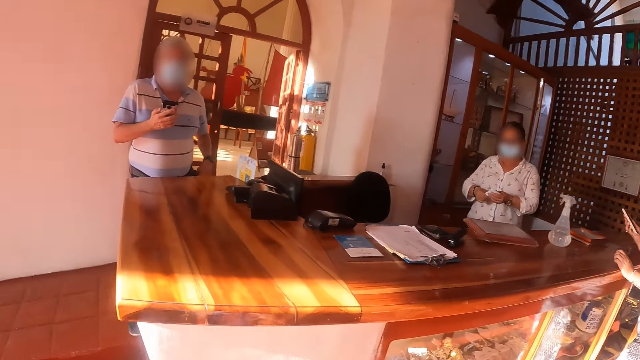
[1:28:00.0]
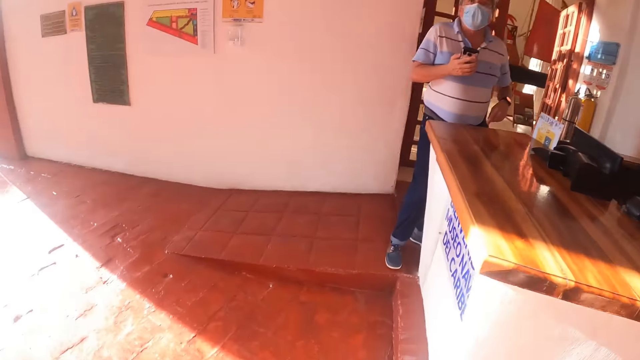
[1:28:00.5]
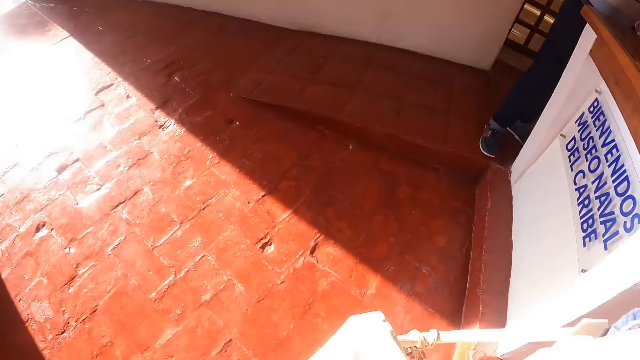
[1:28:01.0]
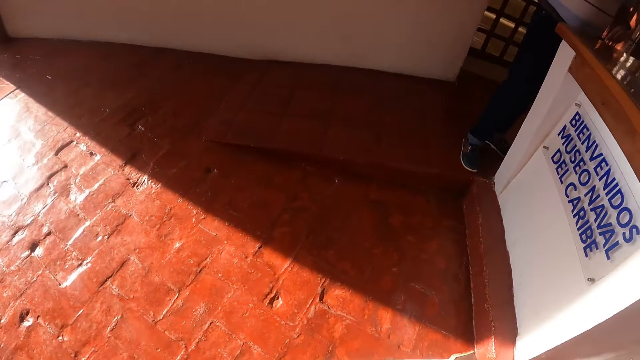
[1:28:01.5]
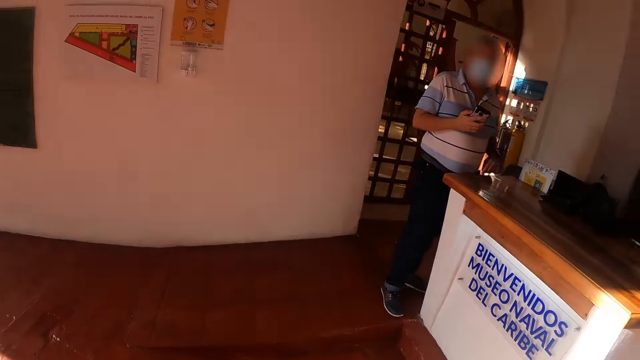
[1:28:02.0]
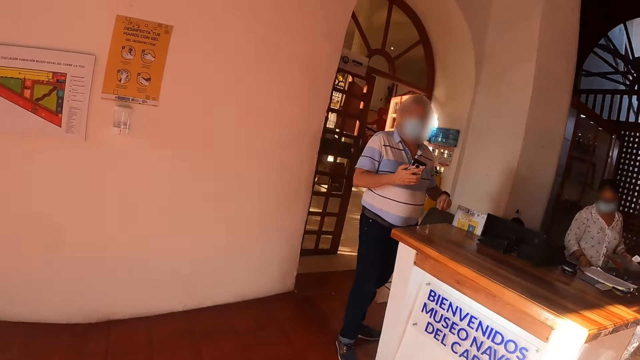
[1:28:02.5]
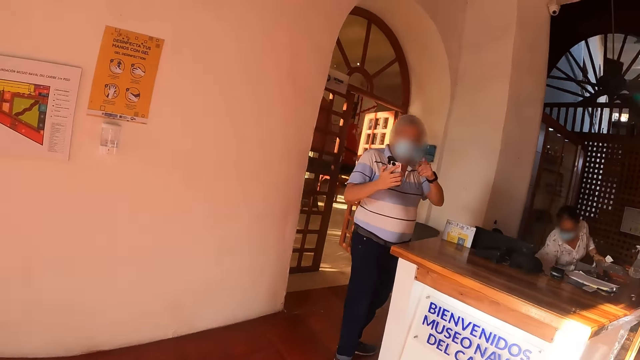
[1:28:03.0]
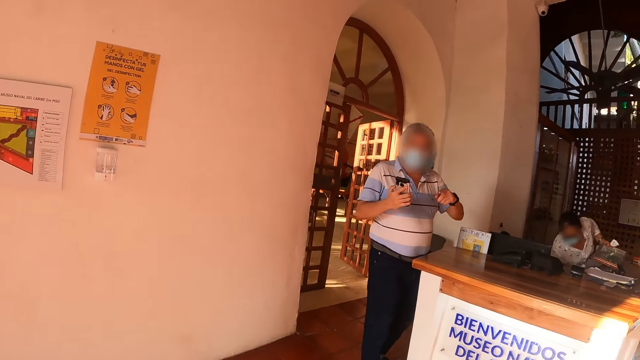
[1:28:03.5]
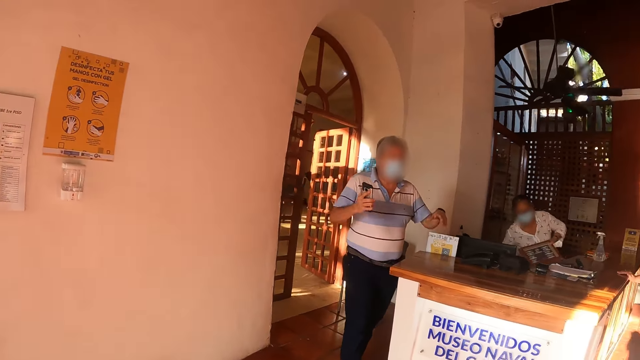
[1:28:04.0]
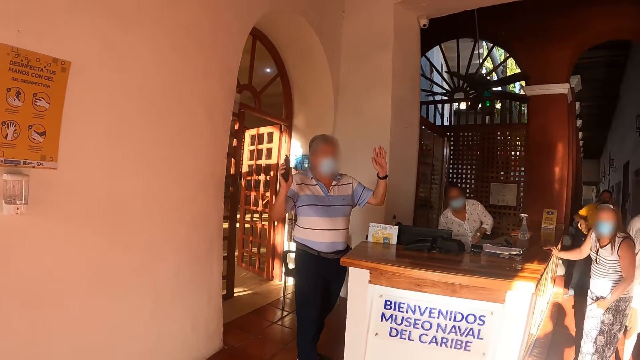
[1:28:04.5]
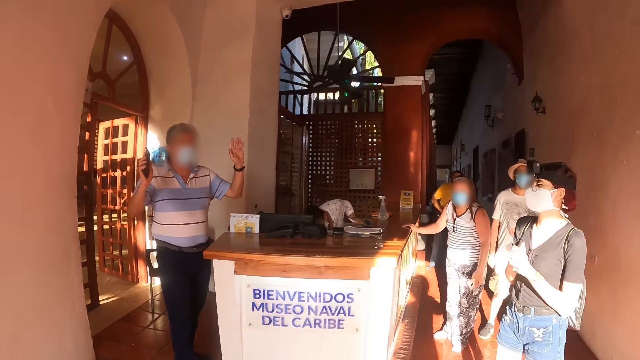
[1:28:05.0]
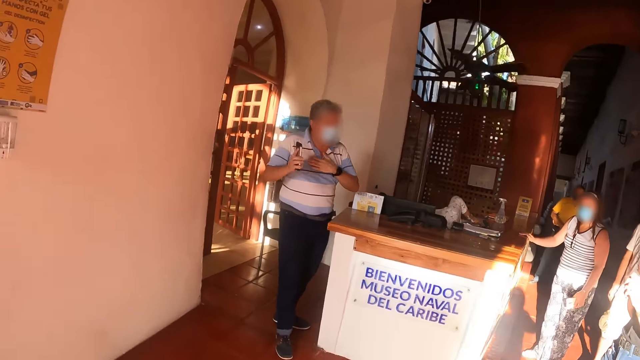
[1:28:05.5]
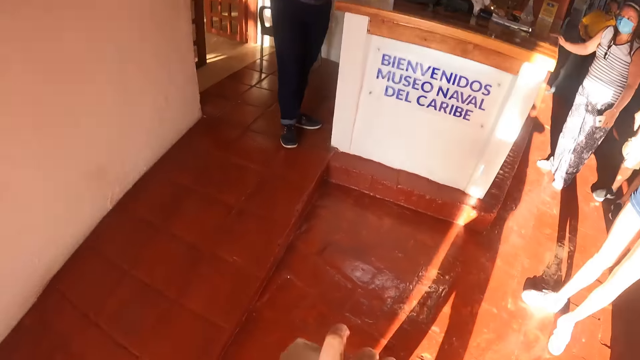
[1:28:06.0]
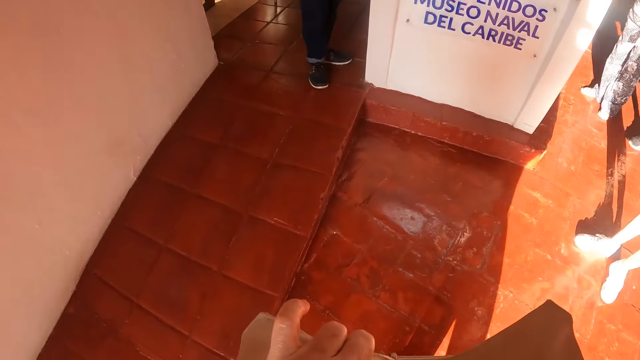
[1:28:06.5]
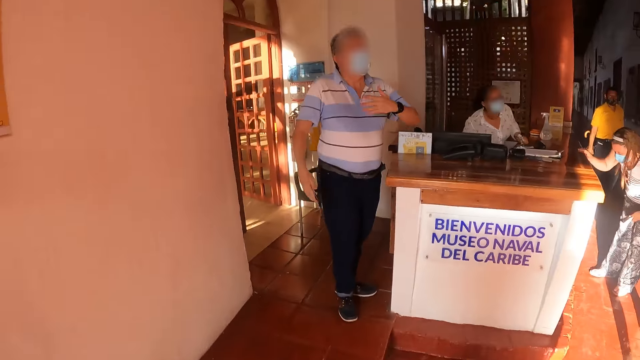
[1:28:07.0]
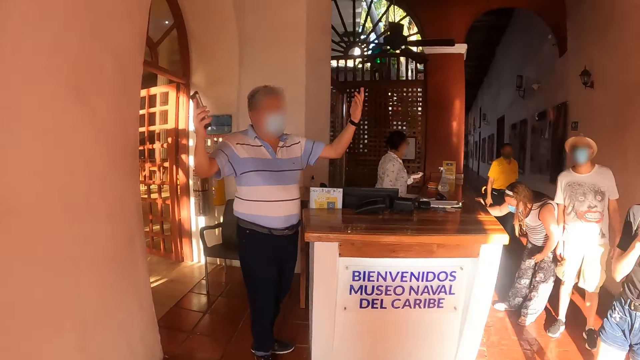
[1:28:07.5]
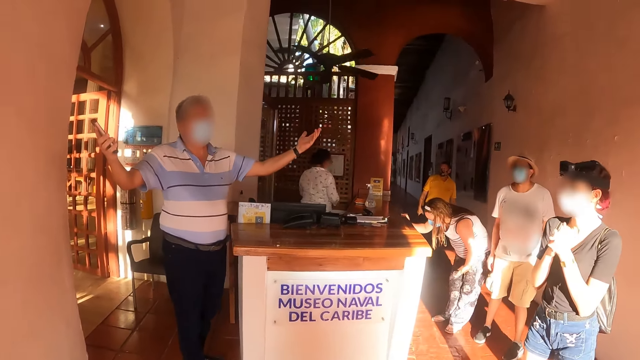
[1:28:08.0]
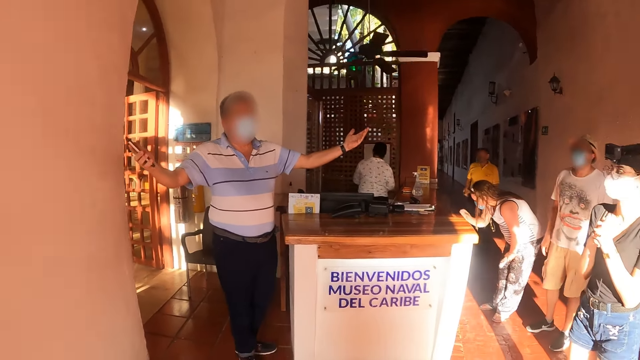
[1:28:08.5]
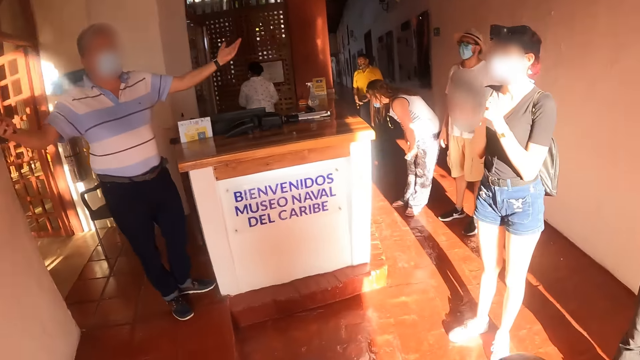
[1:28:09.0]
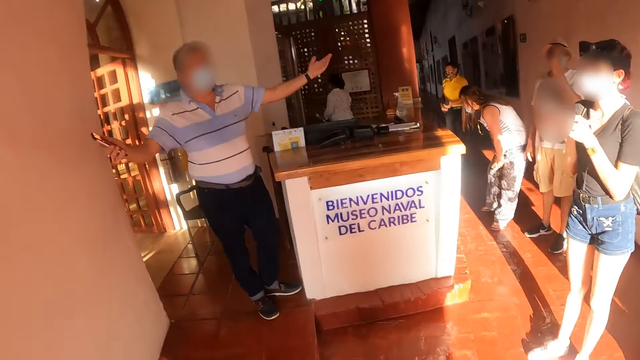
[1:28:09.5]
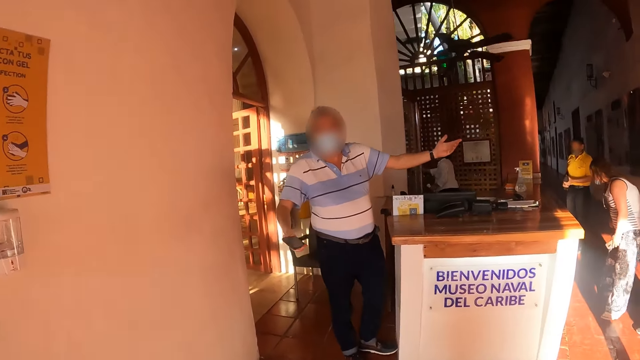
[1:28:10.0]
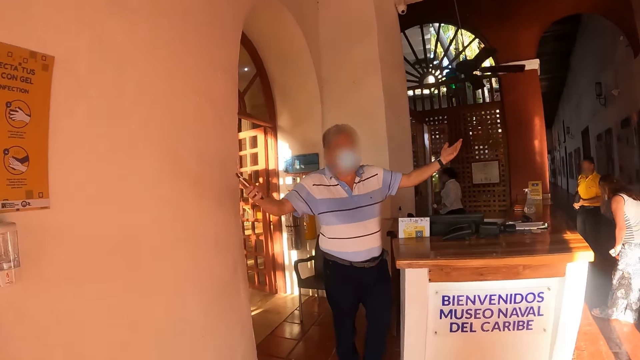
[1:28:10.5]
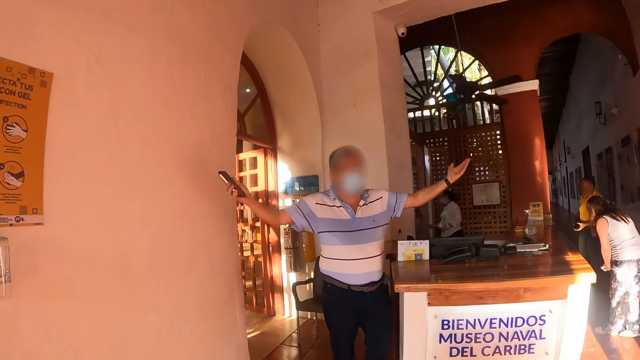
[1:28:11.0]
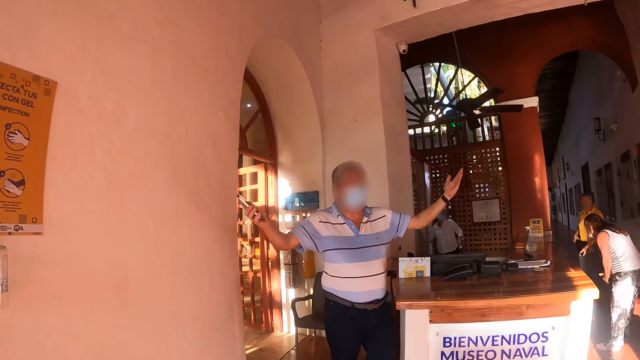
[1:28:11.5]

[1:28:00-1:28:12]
The camera wearer stares at the person. They converse with the person. The person waves his hands. The camera wearer looks around the museum. The person moves his hands.

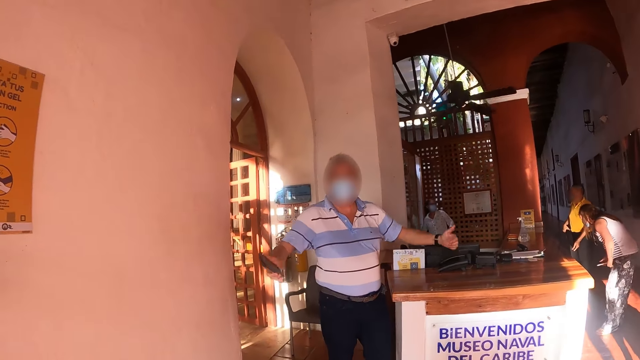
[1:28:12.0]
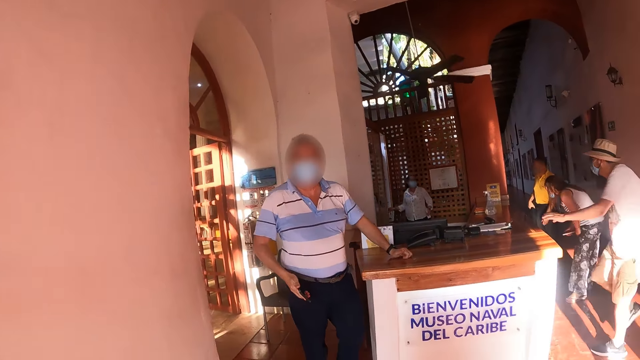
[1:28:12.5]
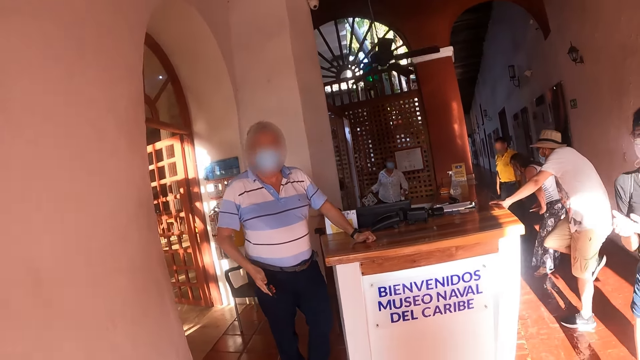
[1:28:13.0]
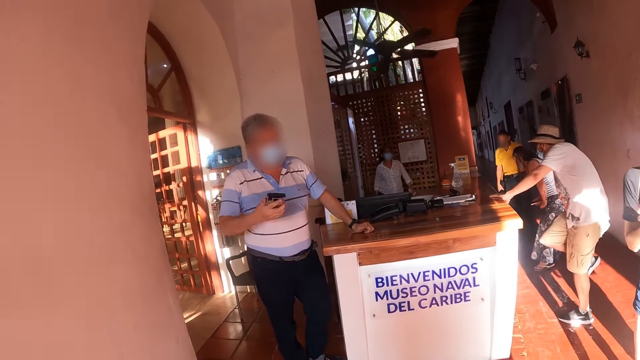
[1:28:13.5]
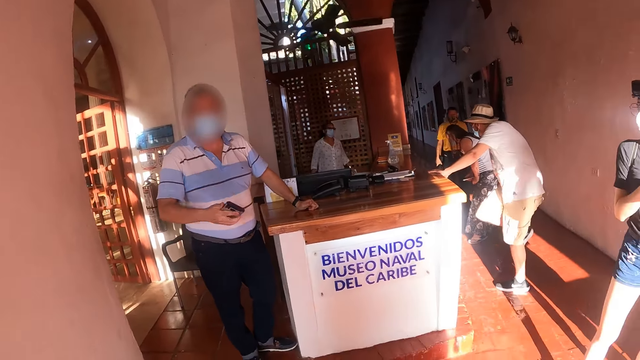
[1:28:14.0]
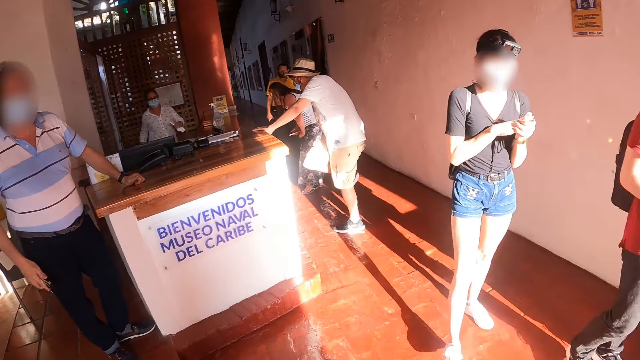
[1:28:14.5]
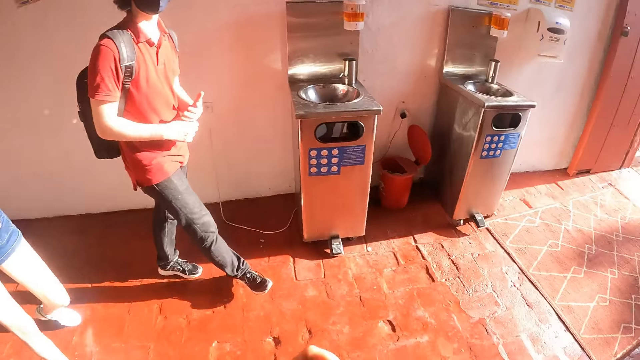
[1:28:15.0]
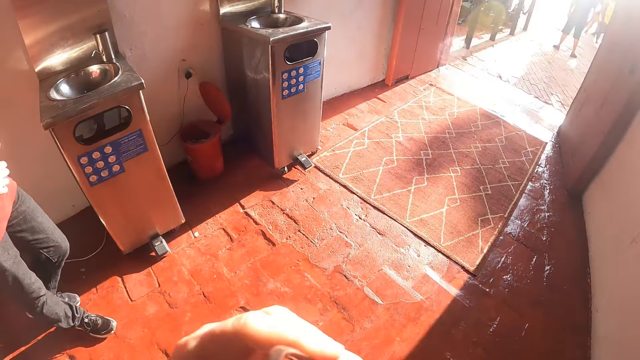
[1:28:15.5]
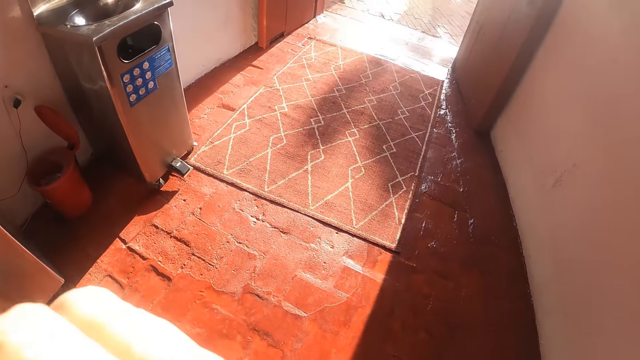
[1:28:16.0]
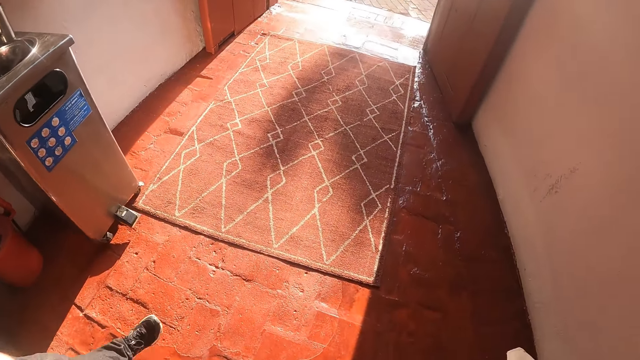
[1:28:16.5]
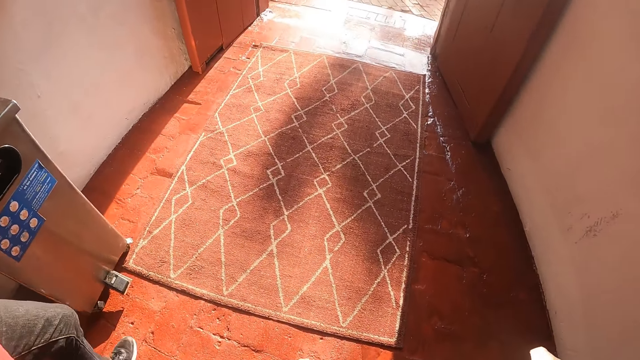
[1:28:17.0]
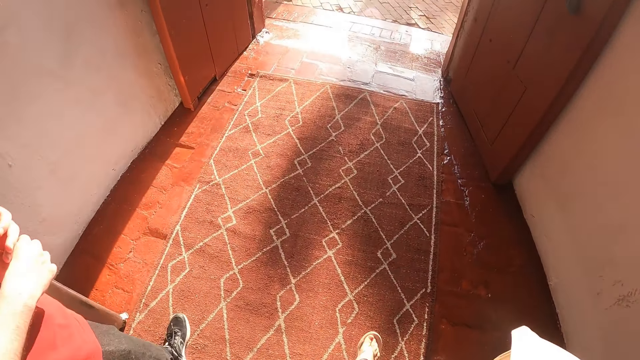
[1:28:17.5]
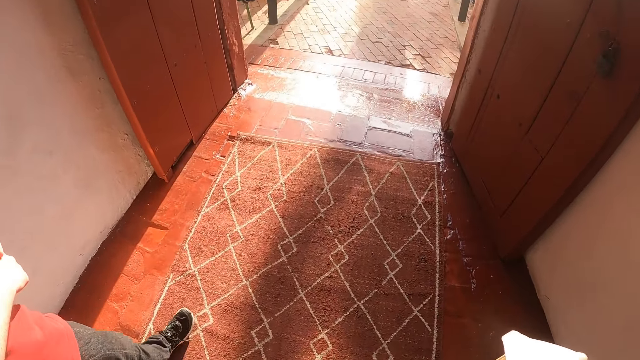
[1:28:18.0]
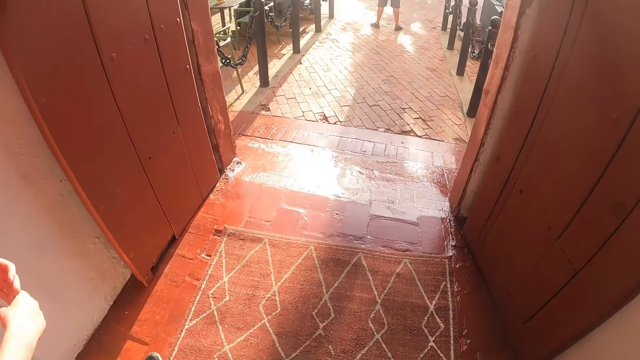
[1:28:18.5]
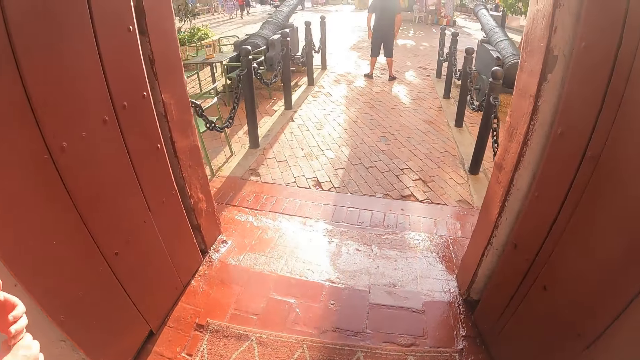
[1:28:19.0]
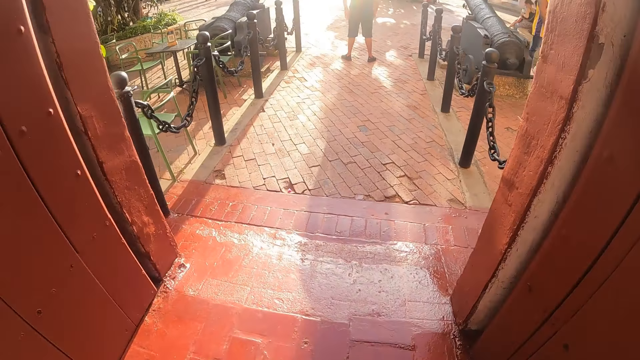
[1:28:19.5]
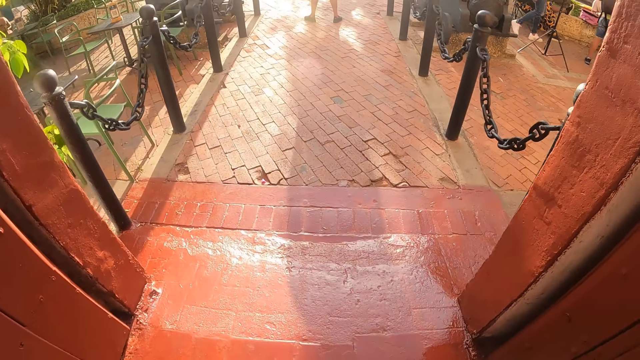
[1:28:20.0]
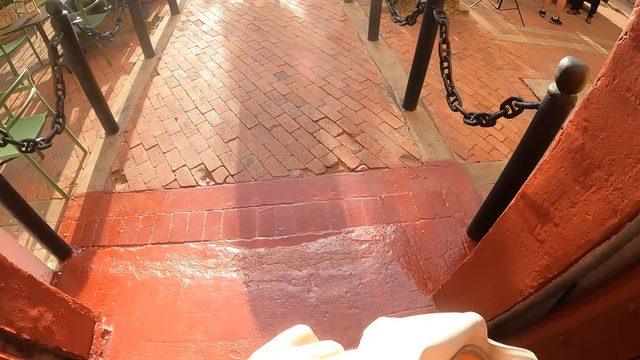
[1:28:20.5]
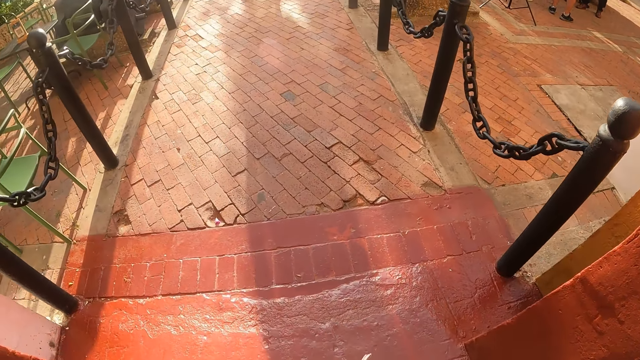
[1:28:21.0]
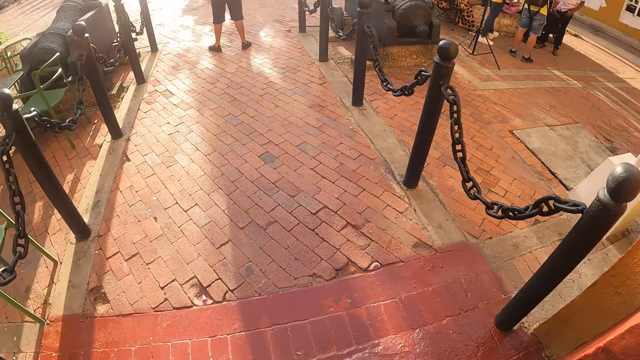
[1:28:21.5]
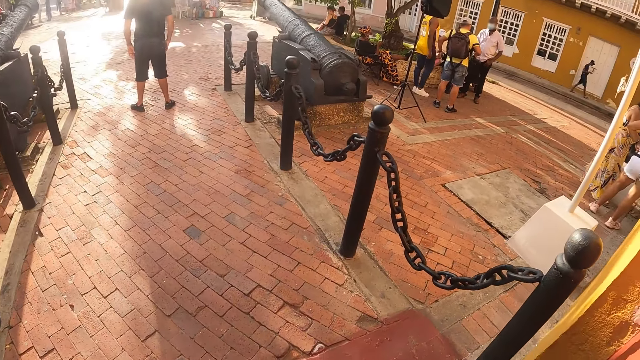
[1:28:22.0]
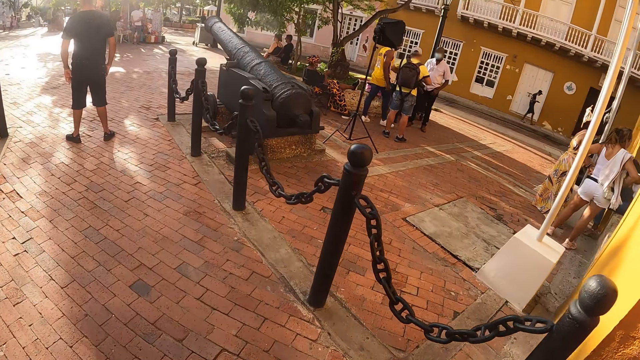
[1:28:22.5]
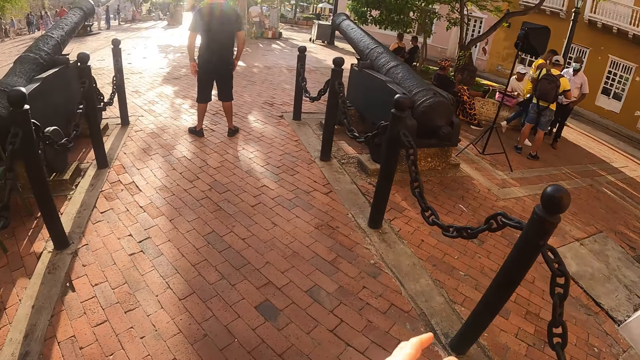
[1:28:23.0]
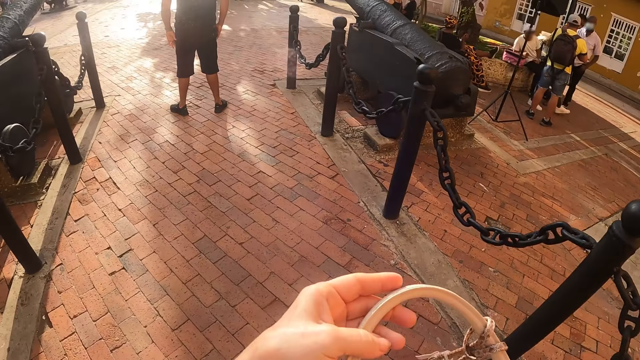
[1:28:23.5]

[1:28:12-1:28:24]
The camera wearer looks around the museum. They walk to the sidewalk. They walk around the museum. They walk out of the museum.
